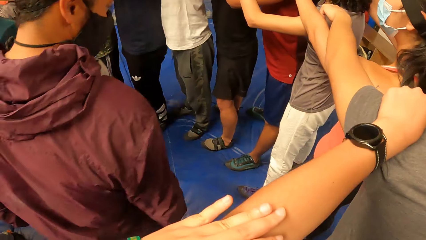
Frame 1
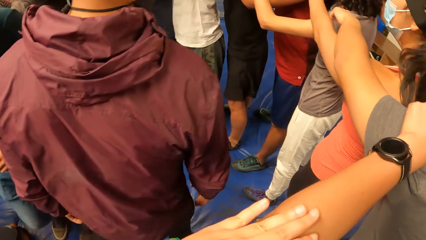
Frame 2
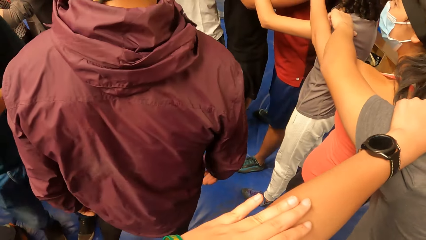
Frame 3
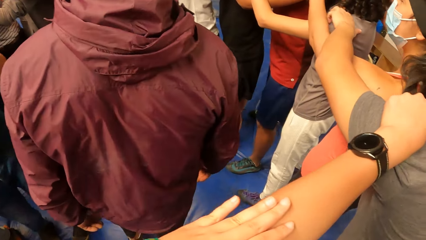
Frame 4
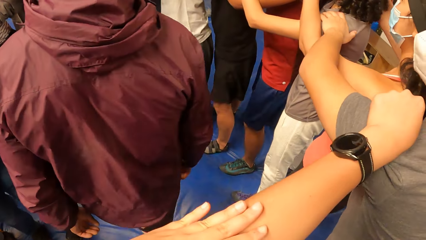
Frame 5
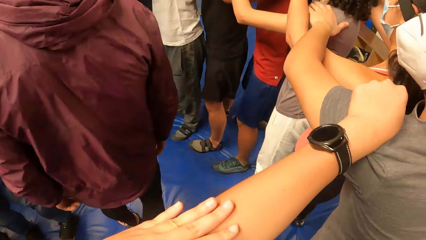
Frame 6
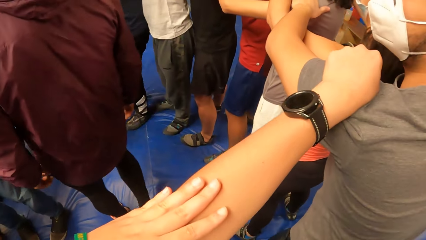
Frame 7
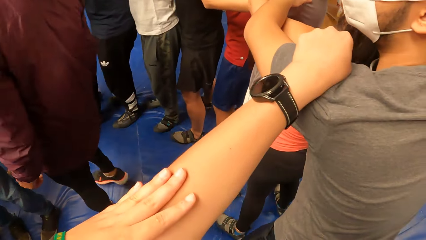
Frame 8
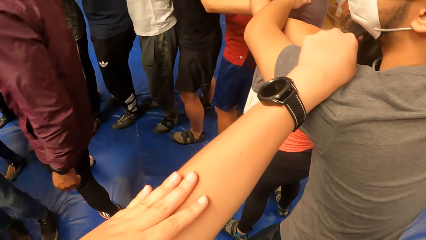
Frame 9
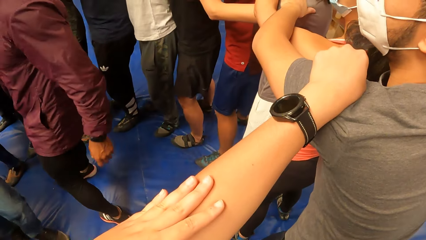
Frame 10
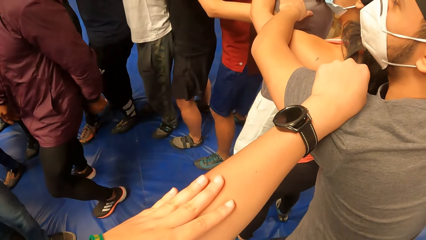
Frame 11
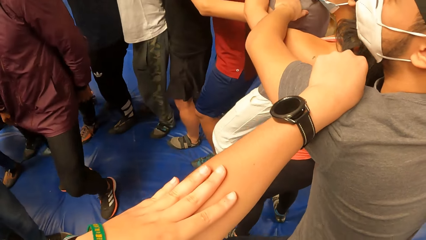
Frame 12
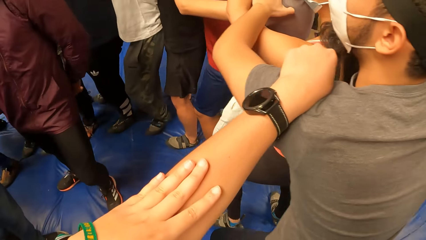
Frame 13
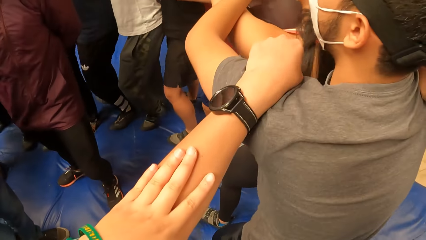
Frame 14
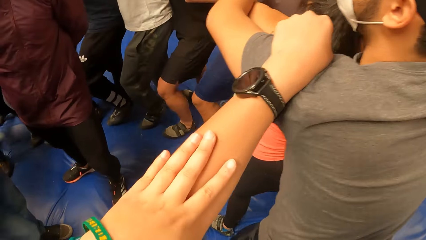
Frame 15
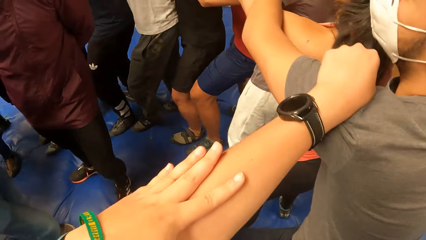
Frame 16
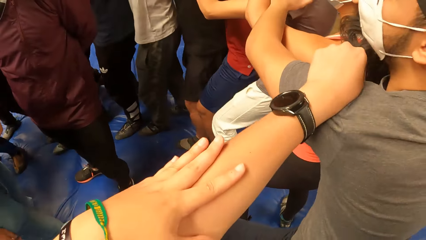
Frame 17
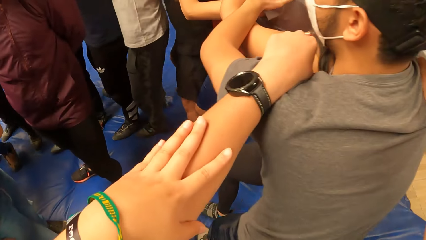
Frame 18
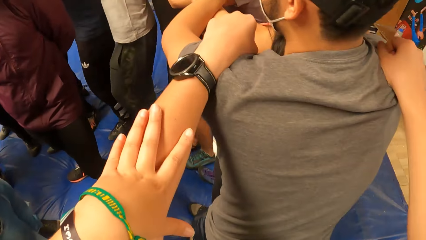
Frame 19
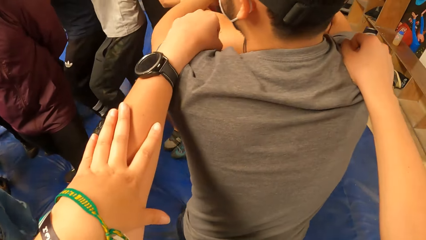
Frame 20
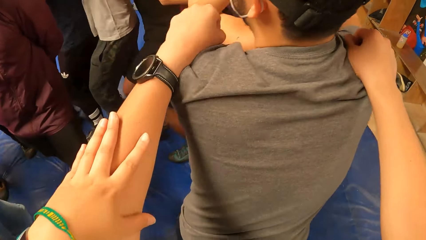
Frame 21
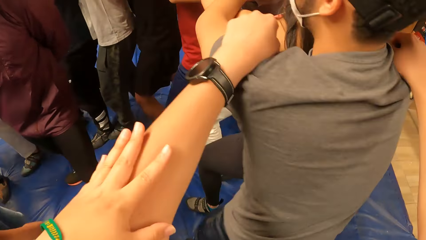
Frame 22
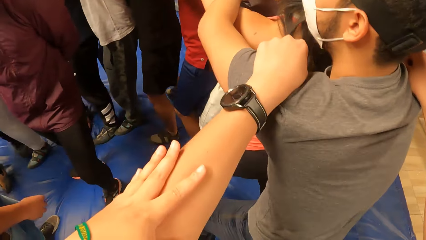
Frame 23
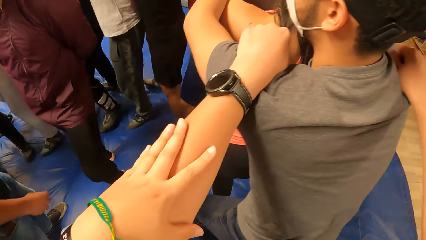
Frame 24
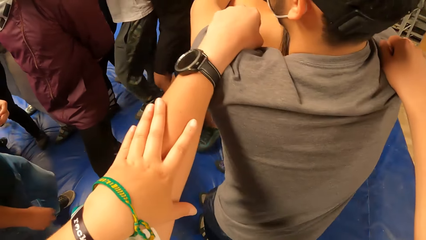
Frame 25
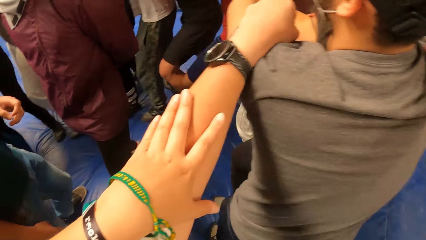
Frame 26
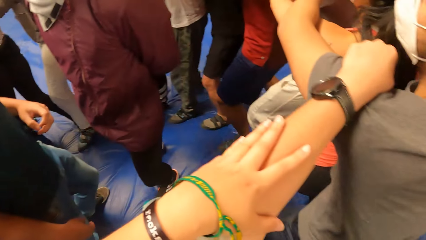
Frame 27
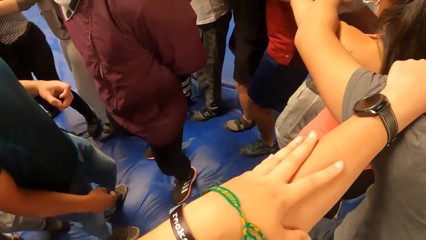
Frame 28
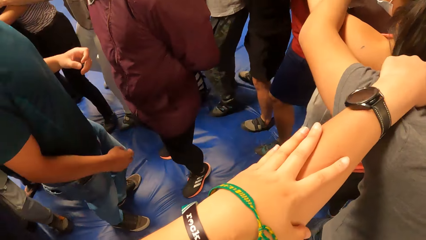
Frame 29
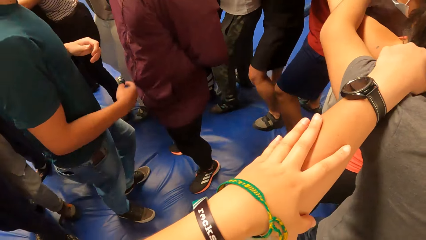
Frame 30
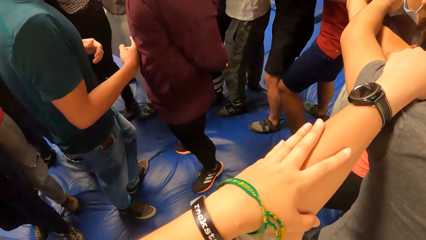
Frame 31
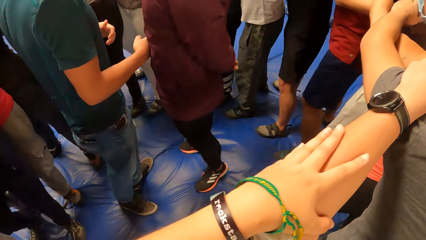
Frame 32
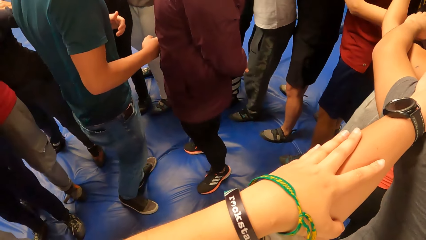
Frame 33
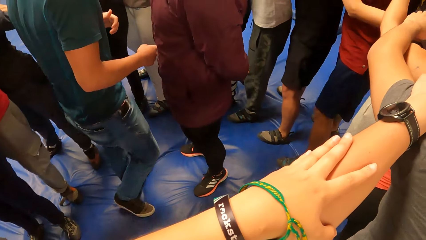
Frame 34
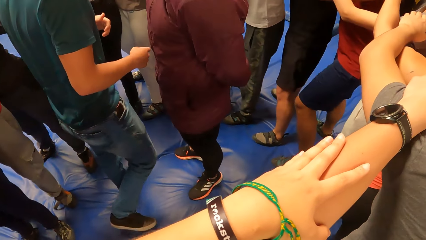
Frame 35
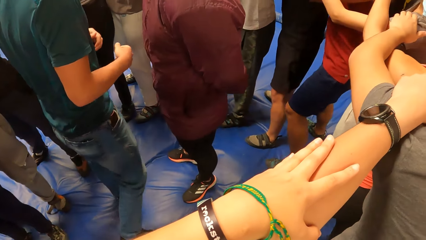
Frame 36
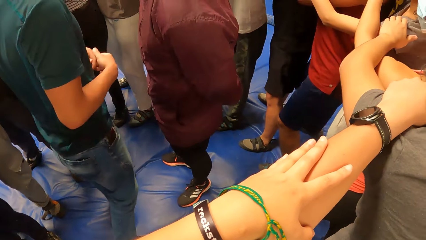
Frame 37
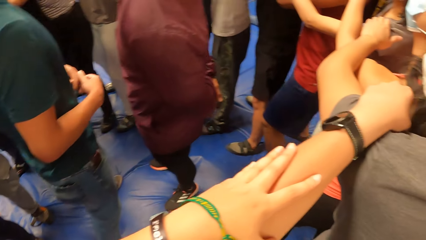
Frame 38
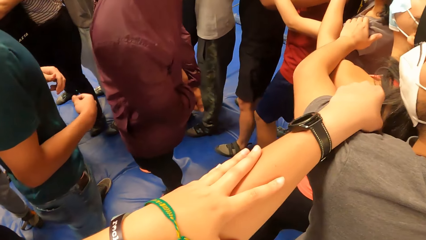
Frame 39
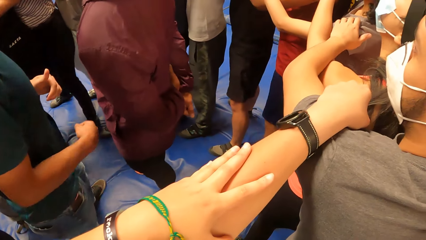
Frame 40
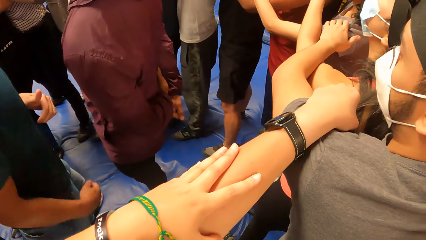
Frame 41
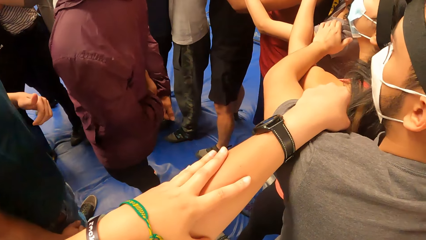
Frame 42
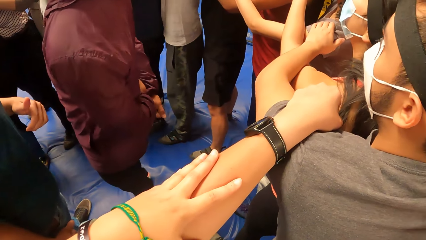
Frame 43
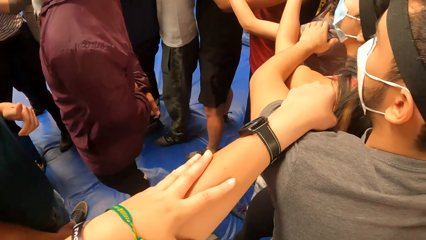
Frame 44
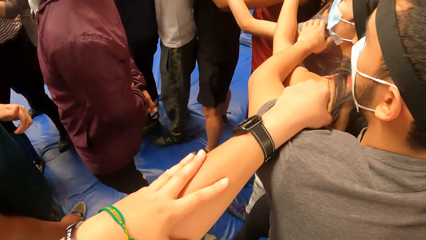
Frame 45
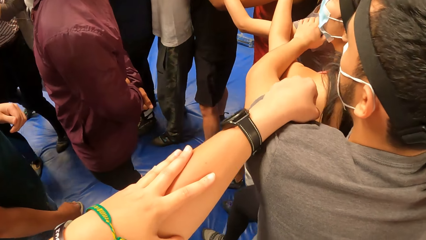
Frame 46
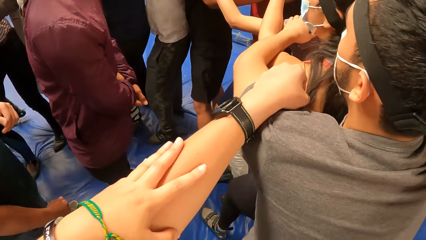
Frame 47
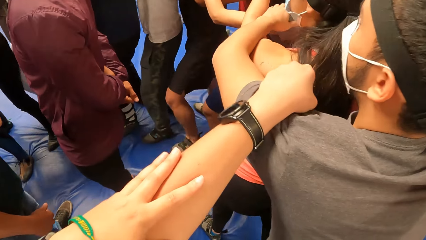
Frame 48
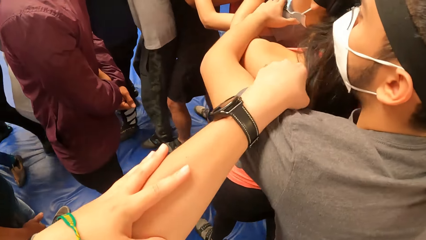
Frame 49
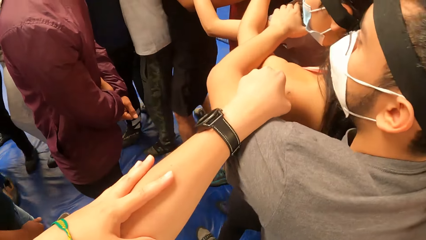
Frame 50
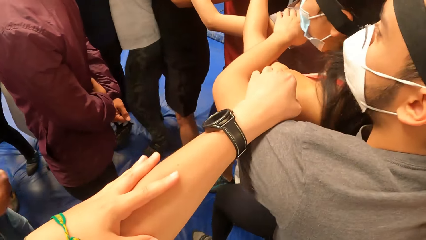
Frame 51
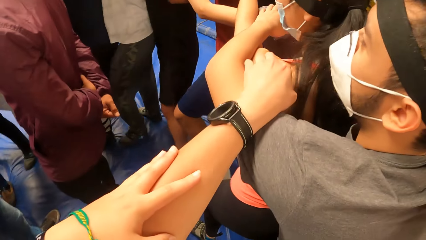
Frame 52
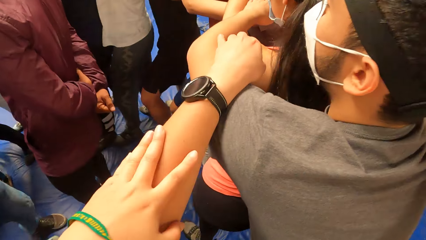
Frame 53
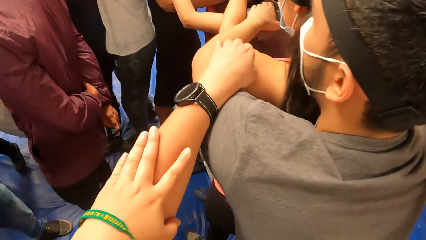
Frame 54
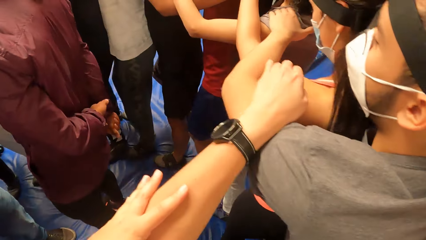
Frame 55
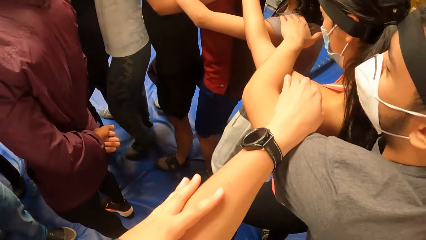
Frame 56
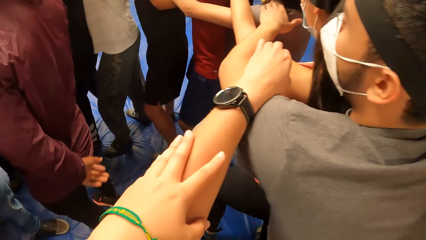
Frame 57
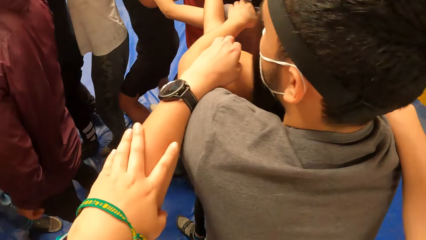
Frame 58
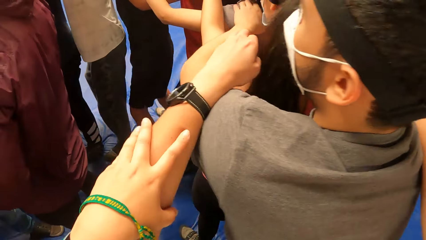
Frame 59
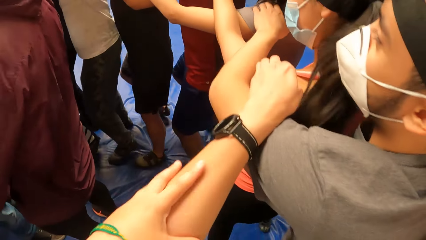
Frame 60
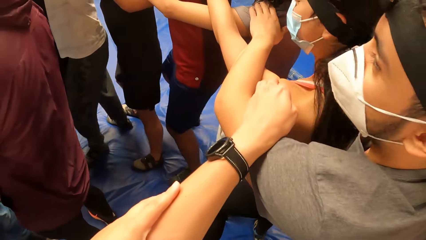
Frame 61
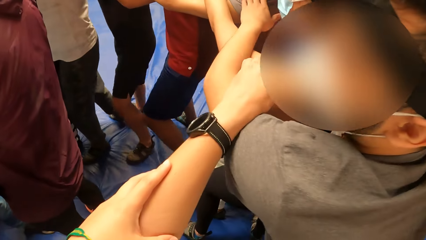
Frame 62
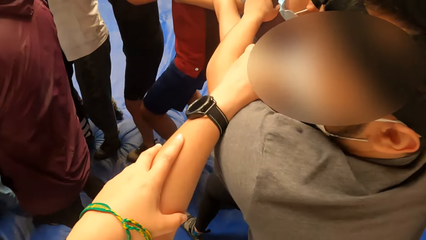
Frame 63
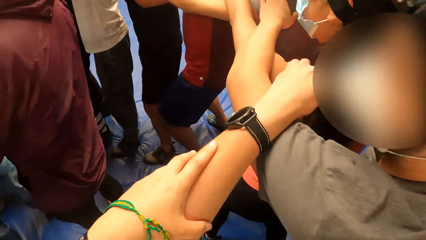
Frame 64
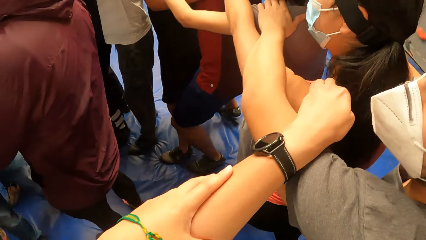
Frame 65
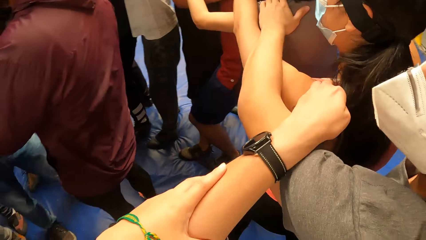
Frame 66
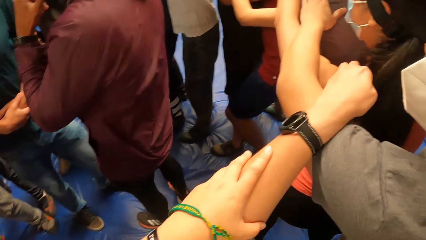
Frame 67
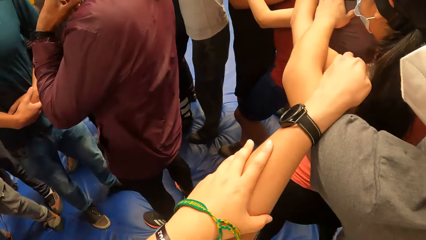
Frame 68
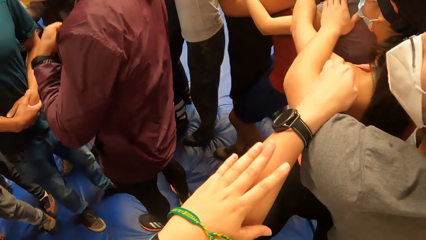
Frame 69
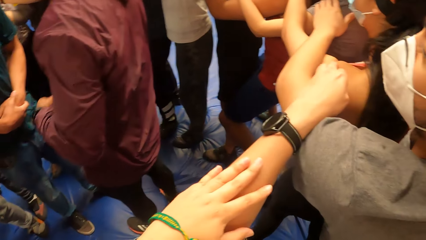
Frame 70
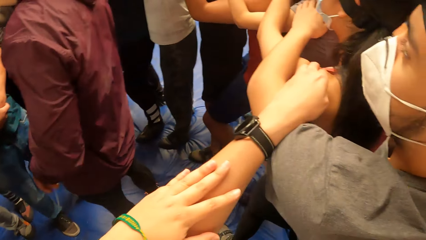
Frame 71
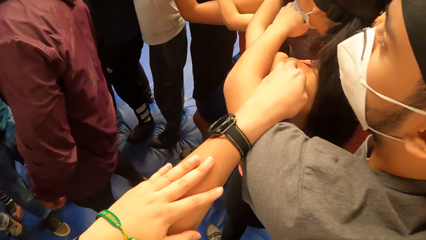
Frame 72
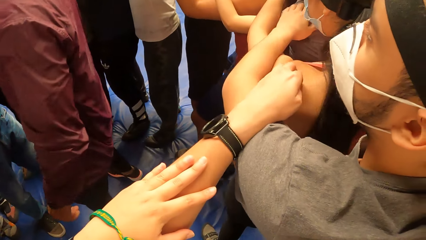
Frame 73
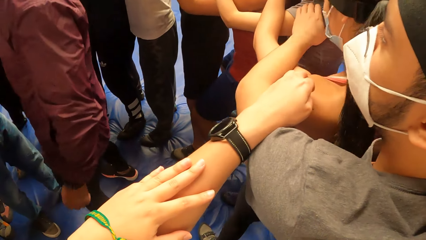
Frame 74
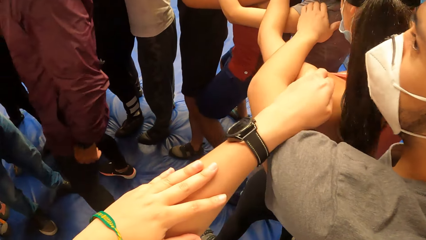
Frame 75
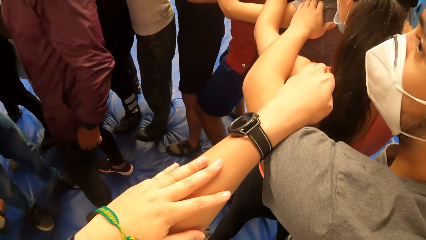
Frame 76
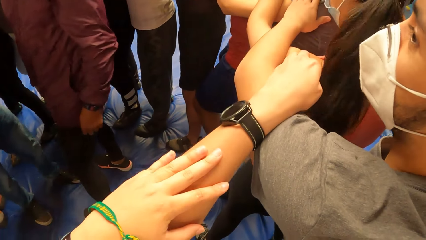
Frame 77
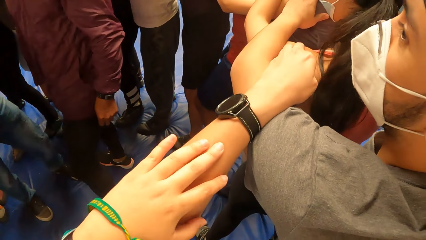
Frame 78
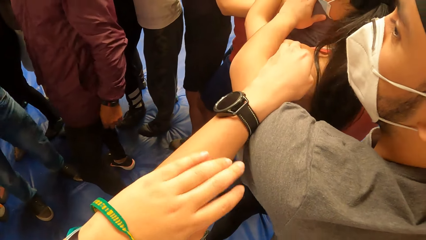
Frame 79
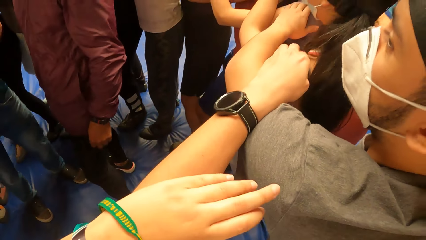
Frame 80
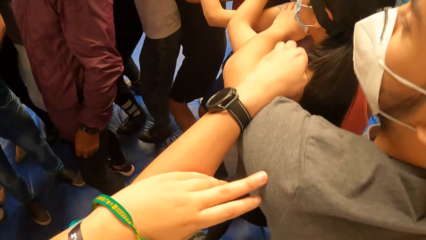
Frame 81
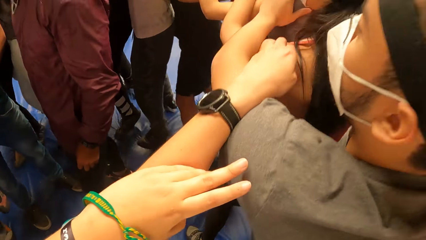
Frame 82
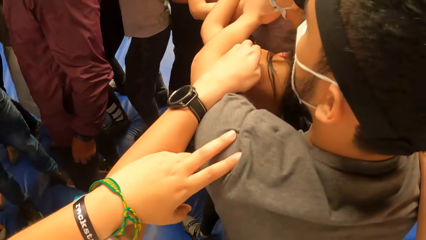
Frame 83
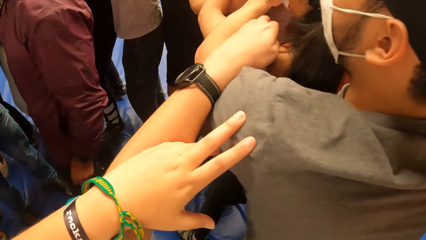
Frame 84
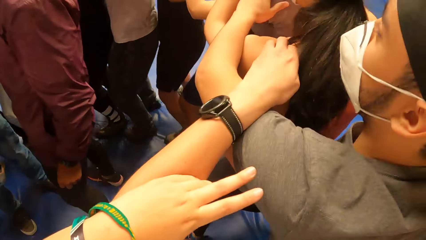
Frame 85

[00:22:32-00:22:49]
The camera wearer walks round with the circle of people. A man interacts with the circle of people. The camera wearer walks round with the circle of people. The man moves forward.
